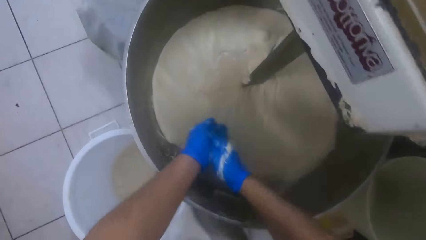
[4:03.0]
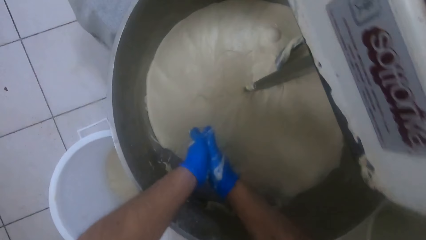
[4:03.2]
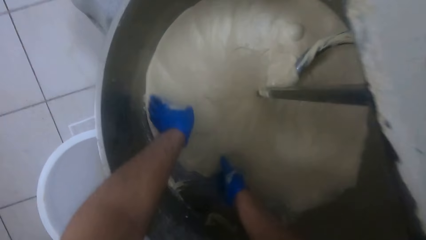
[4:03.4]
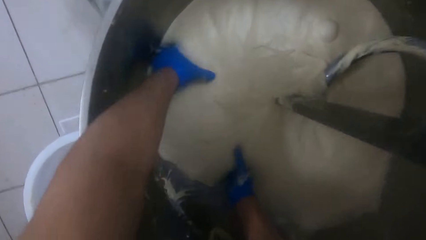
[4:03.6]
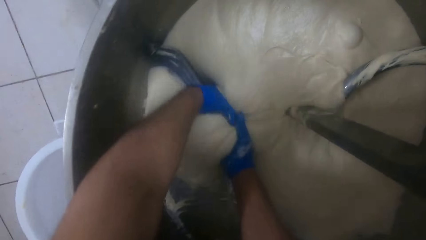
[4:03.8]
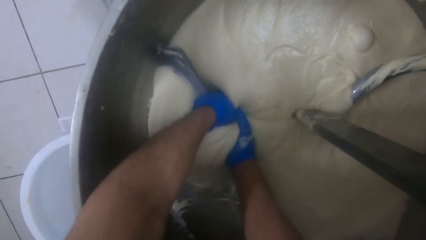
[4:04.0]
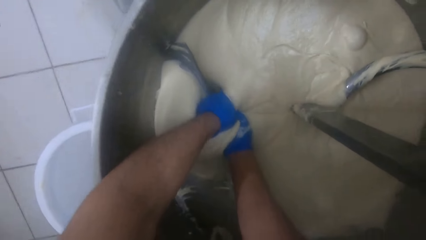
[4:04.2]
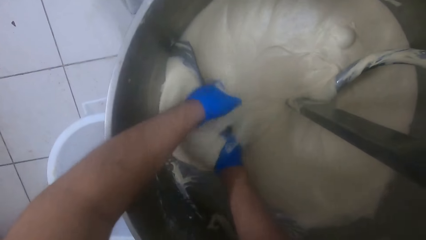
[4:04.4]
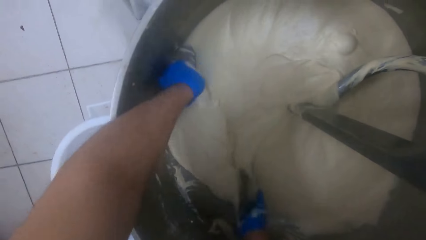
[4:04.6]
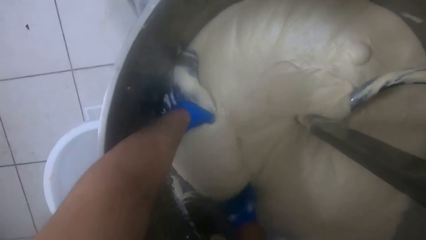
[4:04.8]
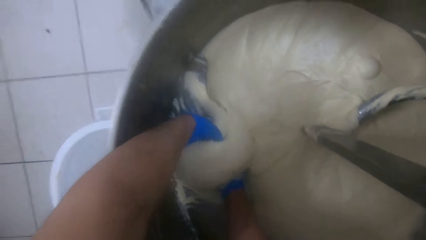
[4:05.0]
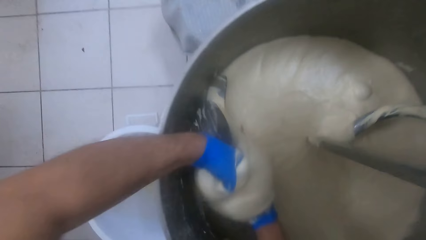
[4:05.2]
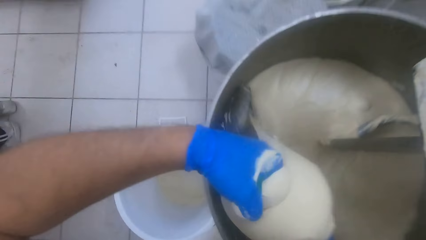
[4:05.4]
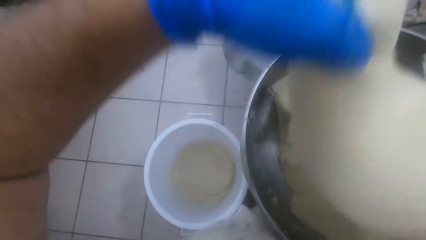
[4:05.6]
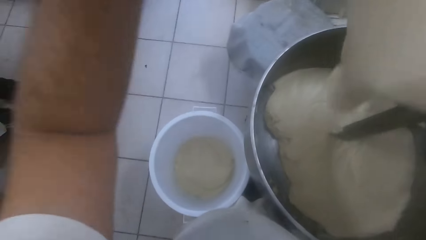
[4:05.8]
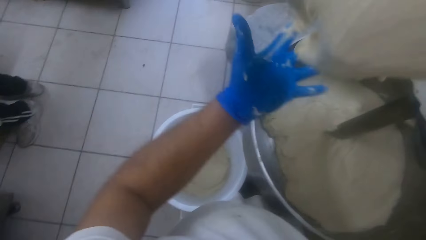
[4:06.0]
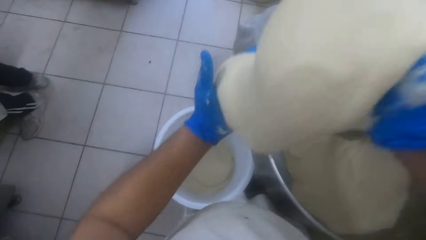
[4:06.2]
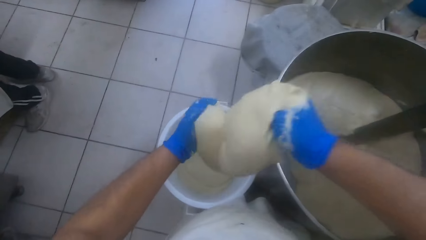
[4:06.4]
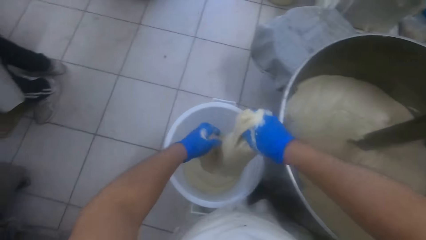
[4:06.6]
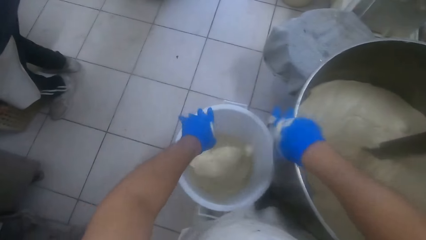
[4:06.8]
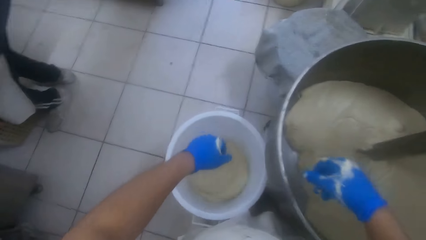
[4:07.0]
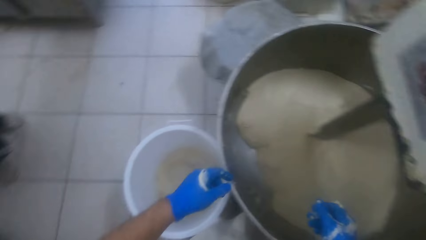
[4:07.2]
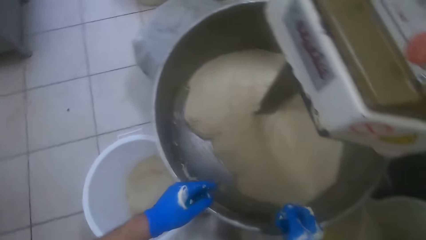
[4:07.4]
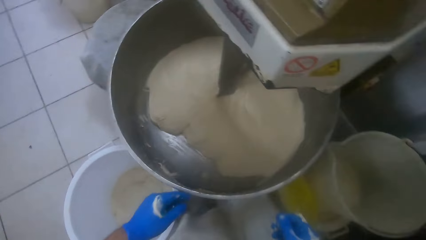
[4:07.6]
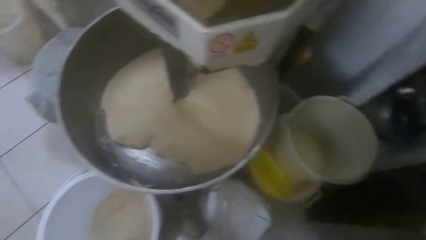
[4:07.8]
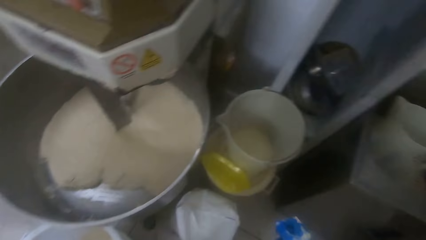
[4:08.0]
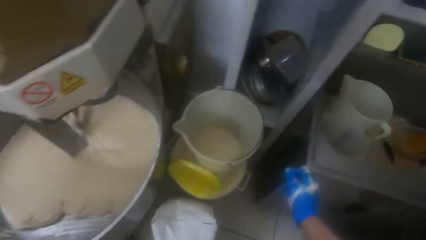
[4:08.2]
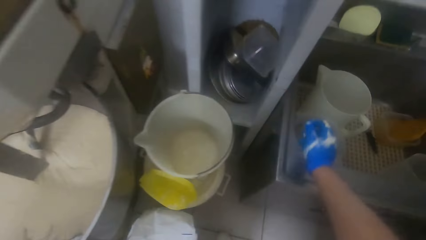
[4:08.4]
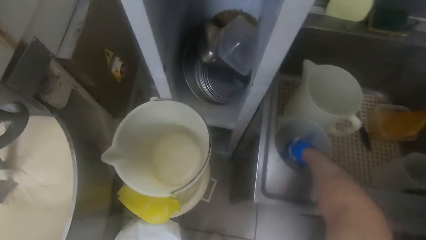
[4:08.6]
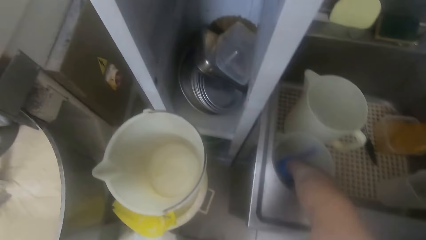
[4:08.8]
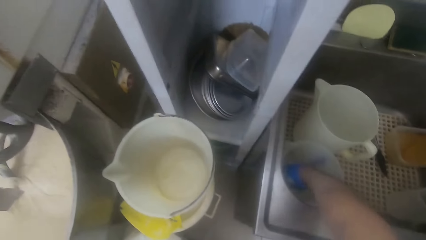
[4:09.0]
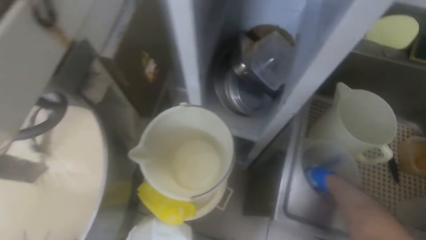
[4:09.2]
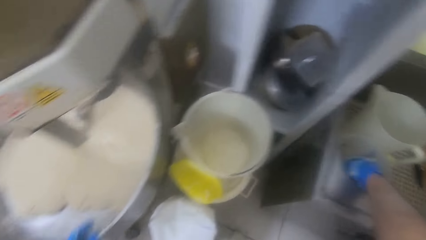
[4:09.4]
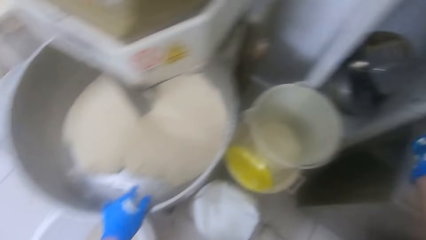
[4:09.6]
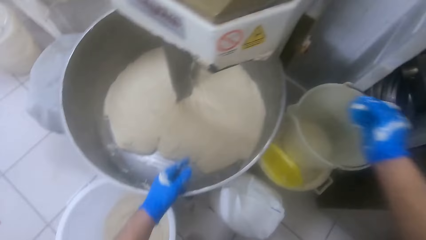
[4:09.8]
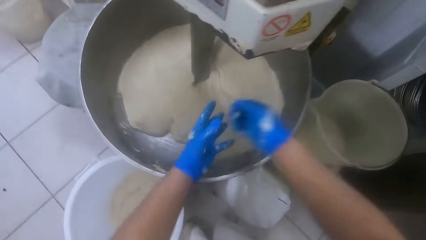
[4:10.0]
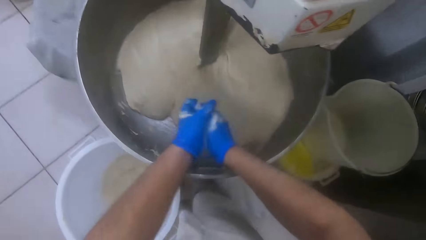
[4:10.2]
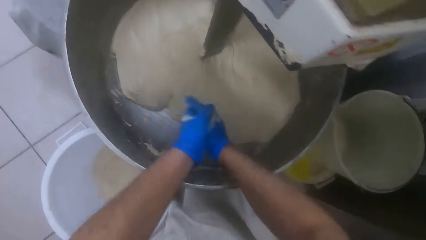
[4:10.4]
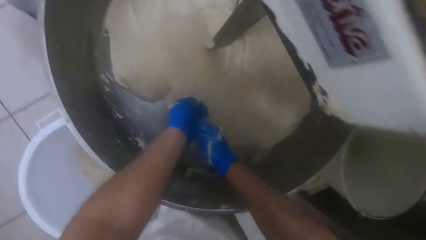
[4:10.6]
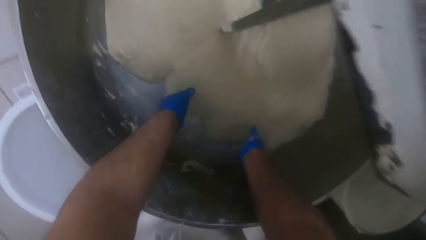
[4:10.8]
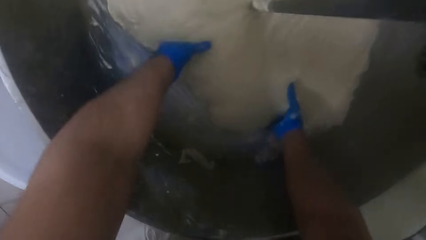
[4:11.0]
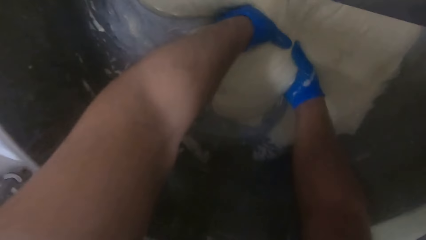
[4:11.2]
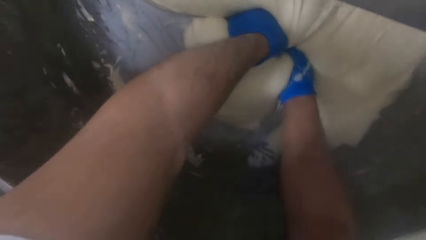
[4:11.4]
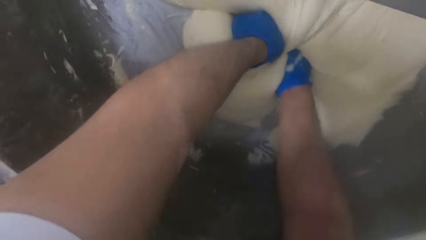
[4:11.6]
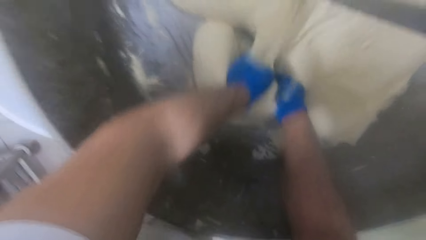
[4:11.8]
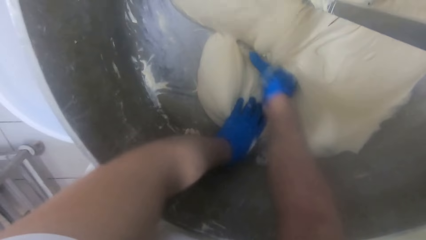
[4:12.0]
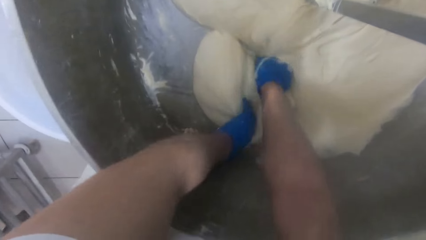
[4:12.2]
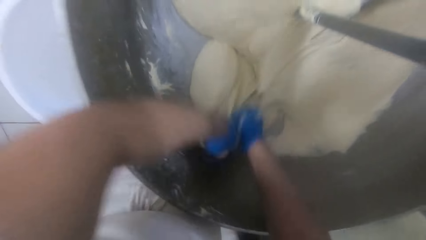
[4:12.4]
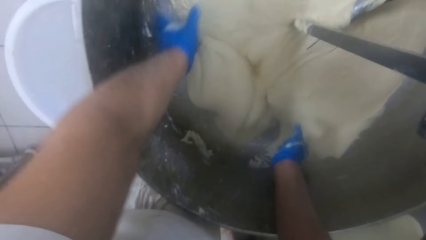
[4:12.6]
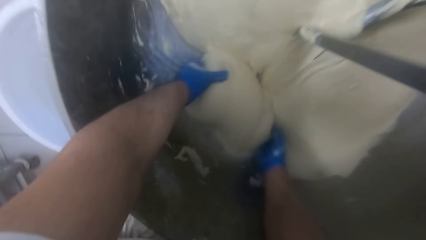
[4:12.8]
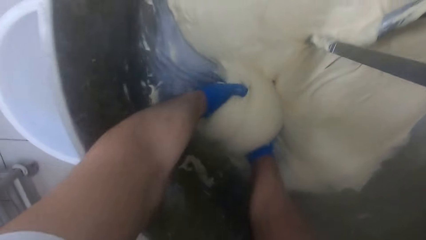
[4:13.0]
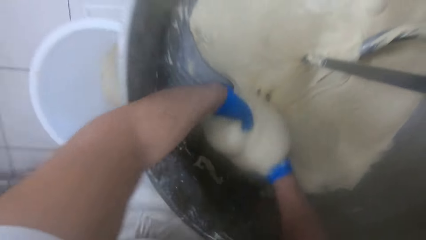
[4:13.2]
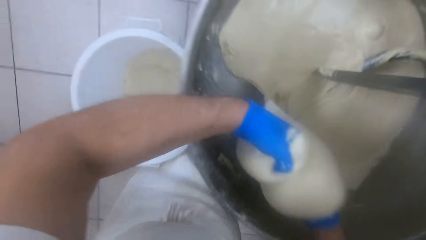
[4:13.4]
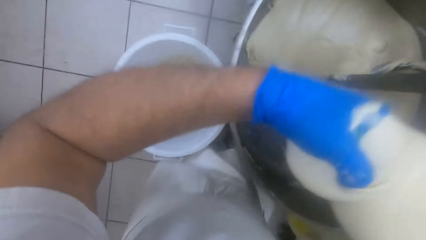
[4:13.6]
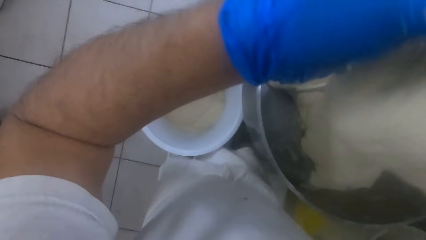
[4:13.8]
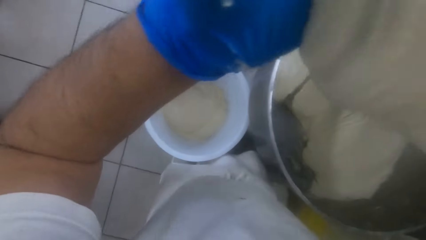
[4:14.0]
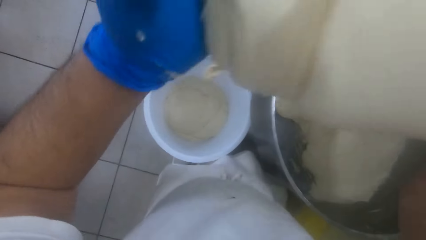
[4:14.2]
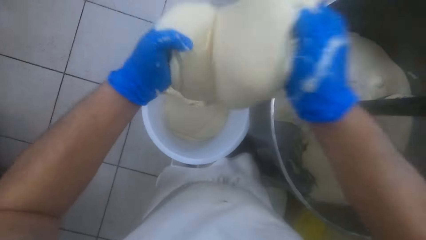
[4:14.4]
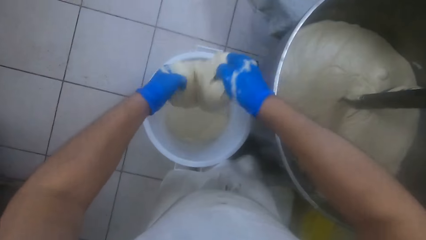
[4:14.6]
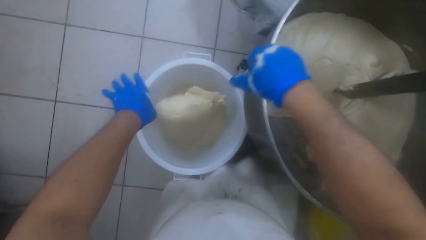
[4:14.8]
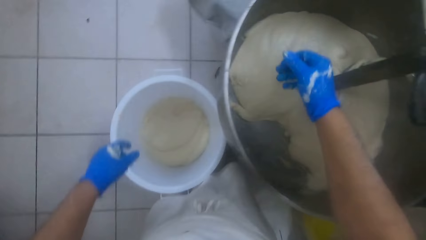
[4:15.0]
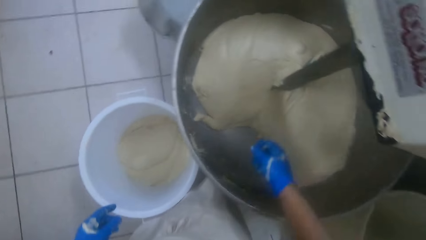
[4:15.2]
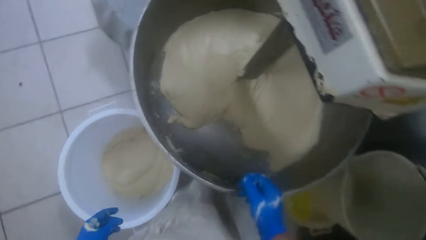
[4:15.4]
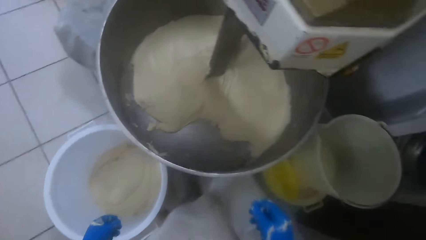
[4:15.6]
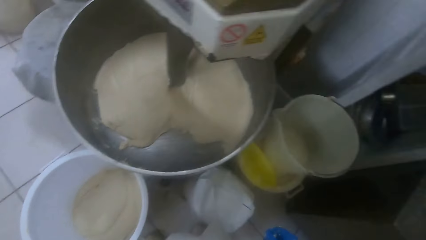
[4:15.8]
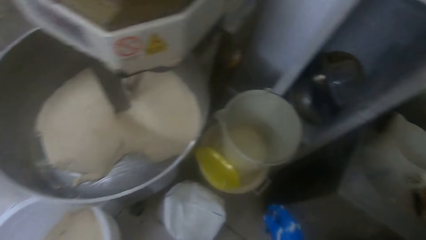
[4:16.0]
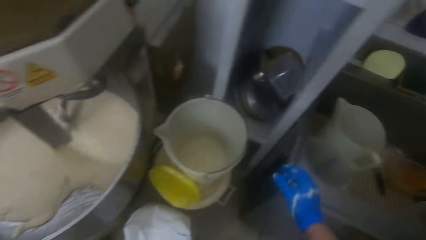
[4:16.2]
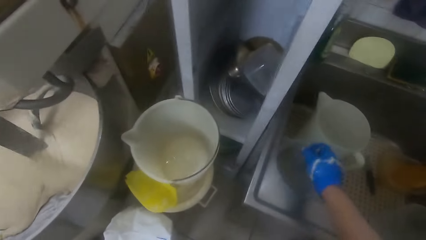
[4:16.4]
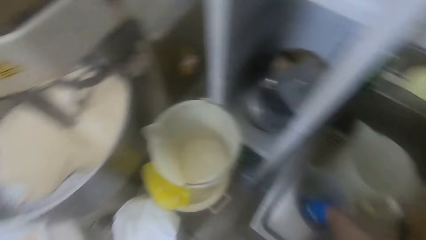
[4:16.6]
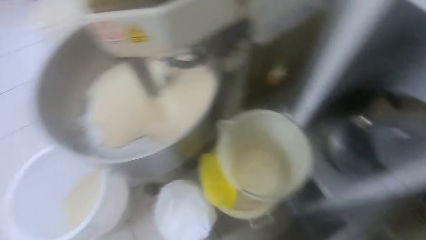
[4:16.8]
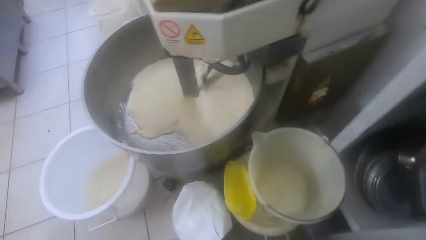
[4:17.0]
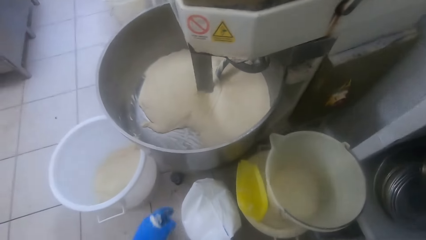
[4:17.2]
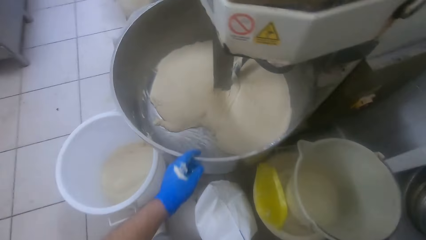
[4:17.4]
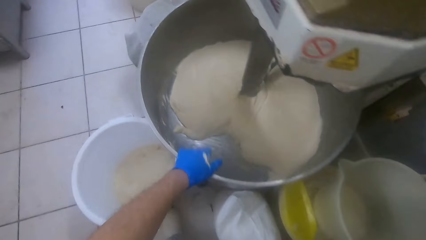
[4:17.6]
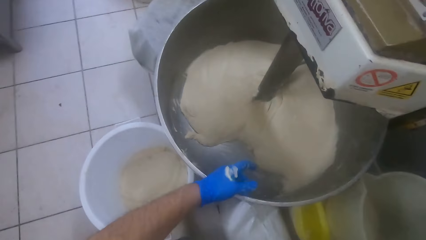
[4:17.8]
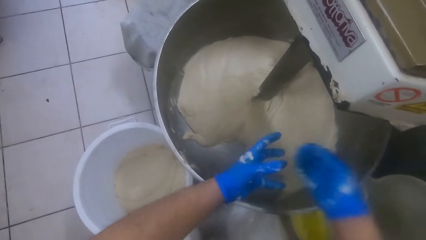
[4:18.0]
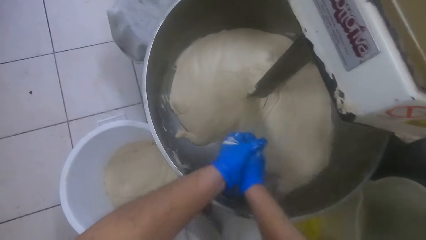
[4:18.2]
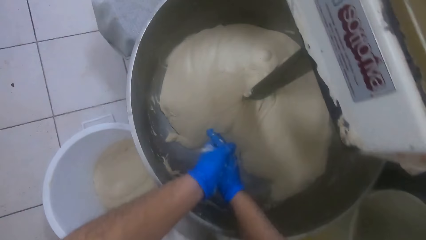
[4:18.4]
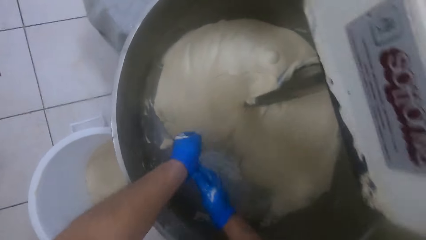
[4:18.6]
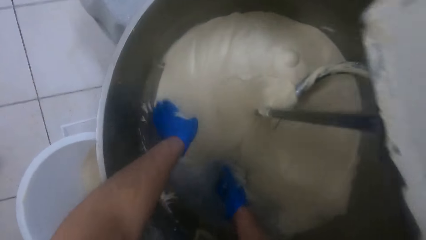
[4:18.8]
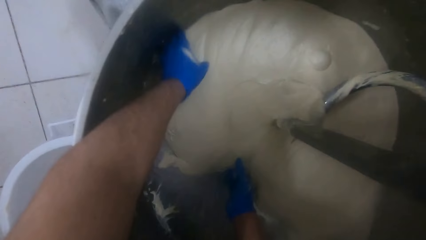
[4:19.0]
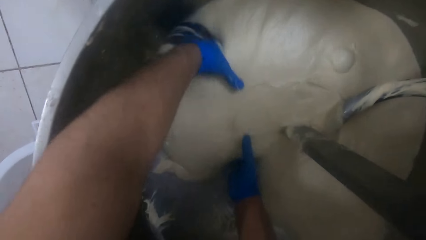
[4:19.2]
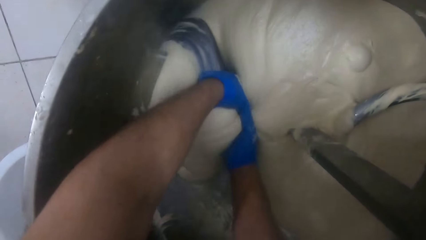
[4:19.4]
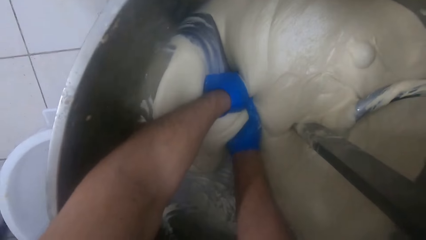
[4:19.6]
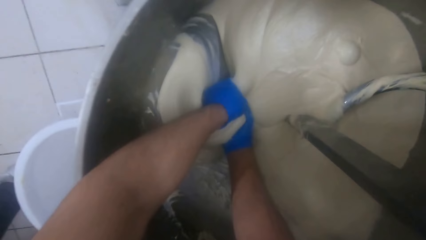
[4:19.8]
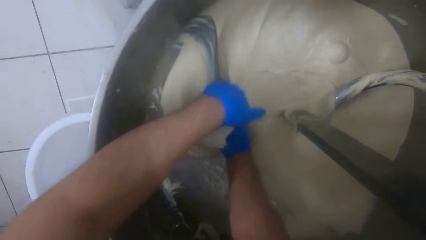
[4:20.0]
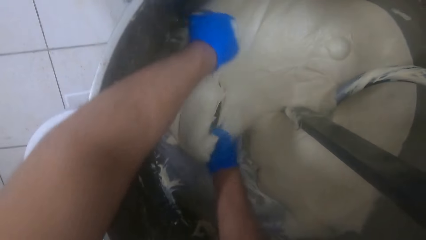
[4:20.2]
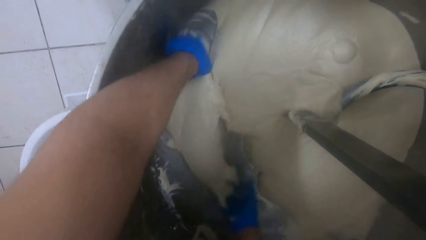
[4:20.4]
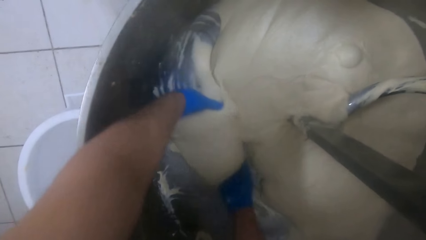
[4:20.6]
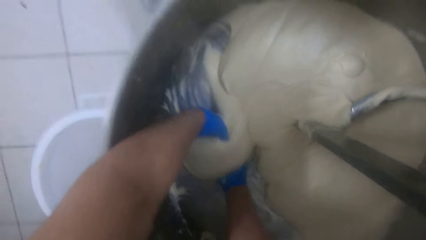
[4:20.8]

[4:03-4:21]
The camera wearer rubs his two hands together. He cuts dough from the mixer with his two hands. He carries the dough from the mixer with his two hands. He drops the dough in the white bucket. He washes his right hand in the second plastic jug. He puts his hand in the jar. He rubs his two hands together. He cuts the dough from the mixer with his two hands. He carries the dough from the mixer with his two hands. He drops the dough in the white bucket. He puts his hand in the jar. He washes his right hand in the second plastic jug. He rubs his two hands together. He cuts the dough from the mixer with his two hands.
